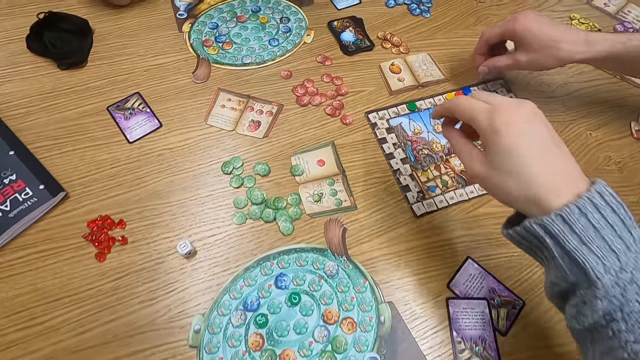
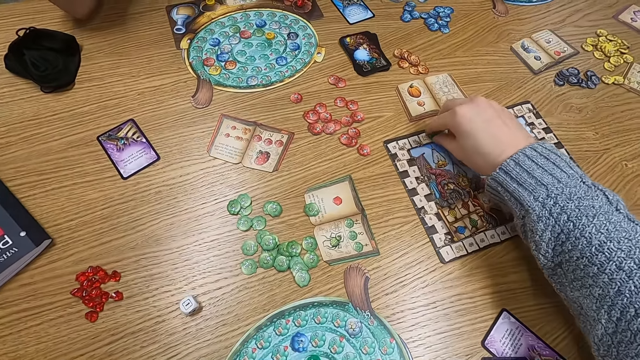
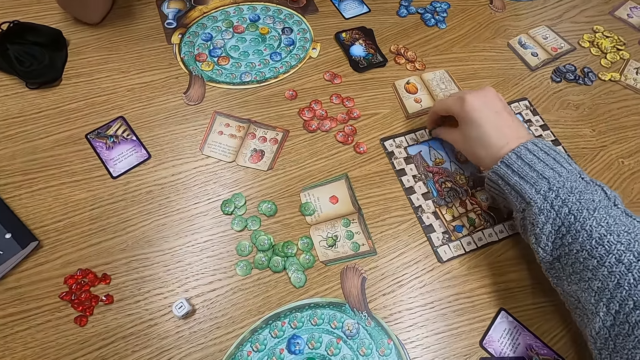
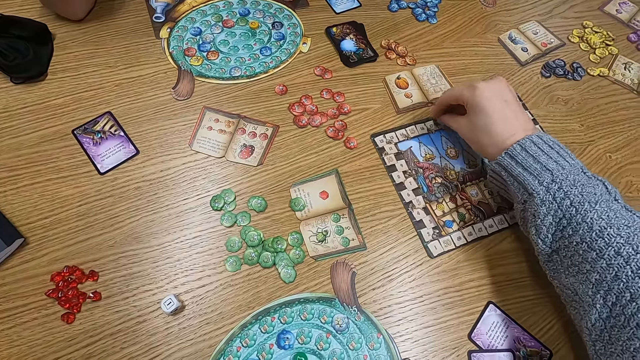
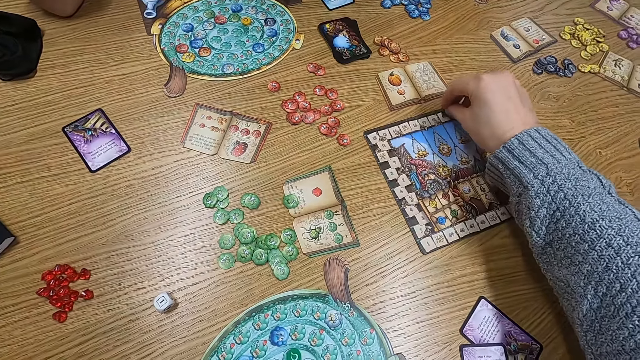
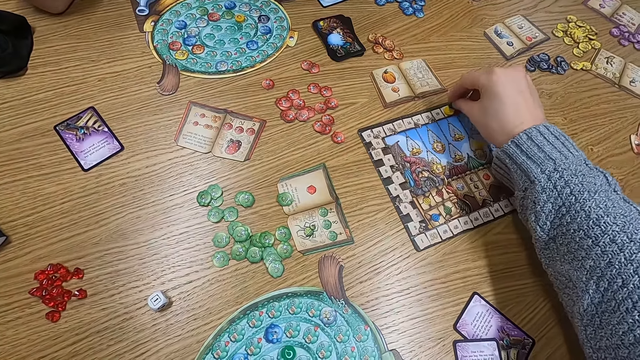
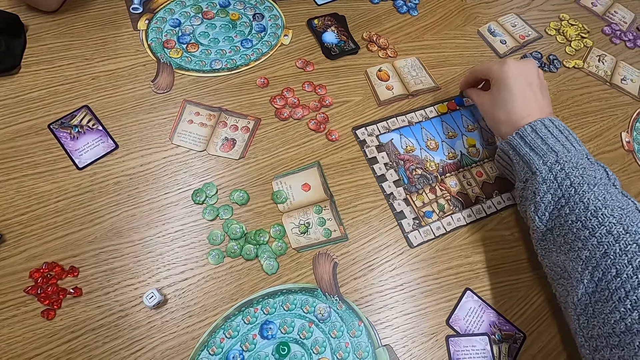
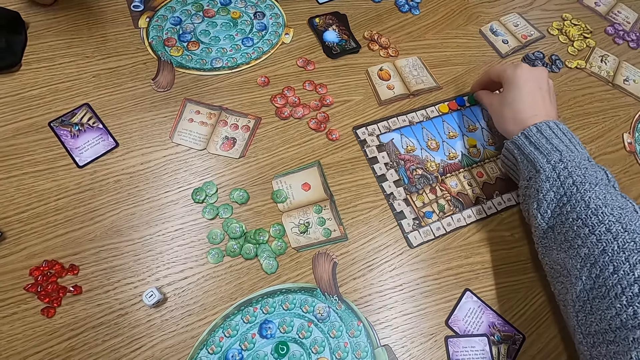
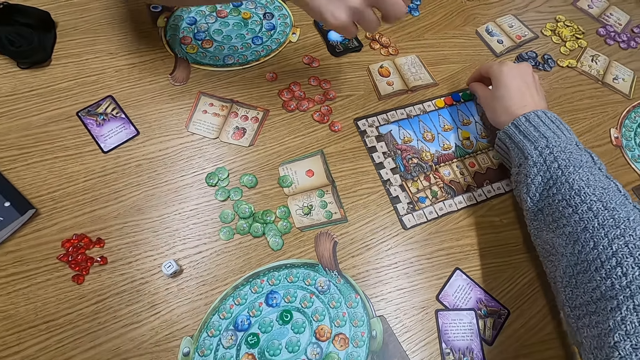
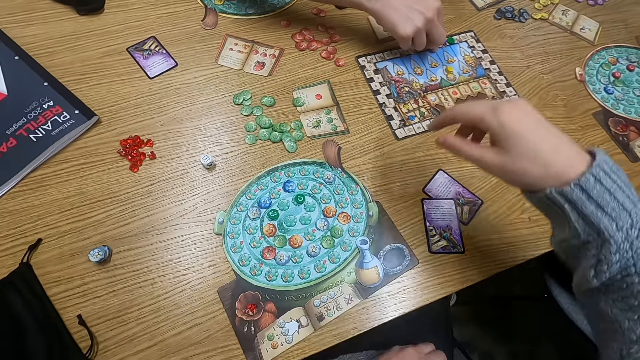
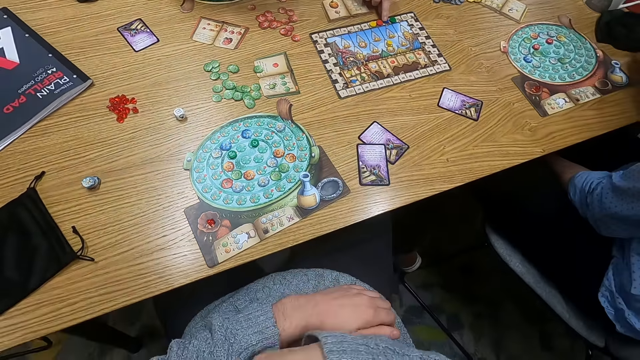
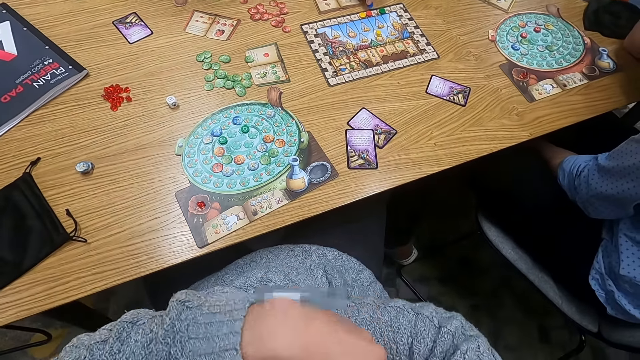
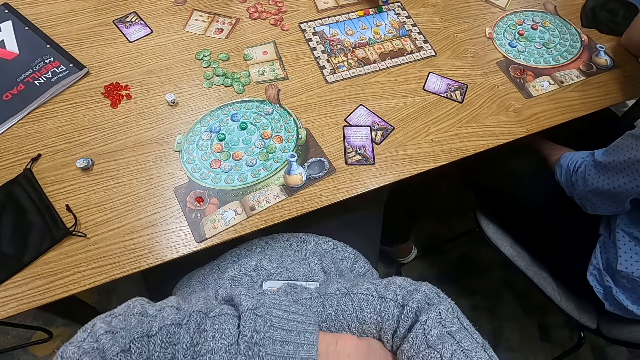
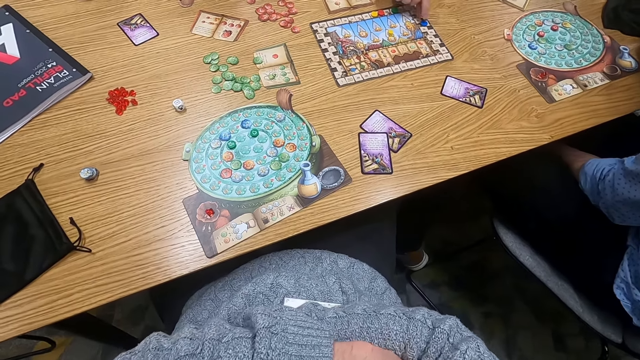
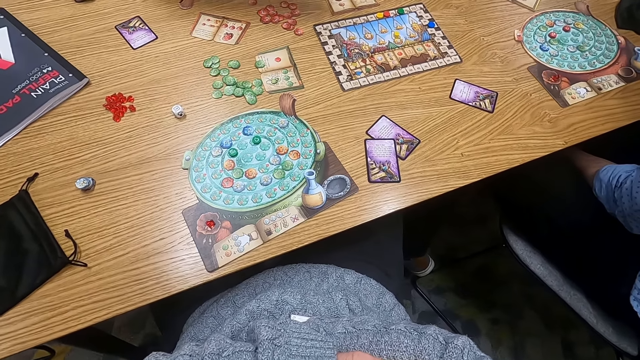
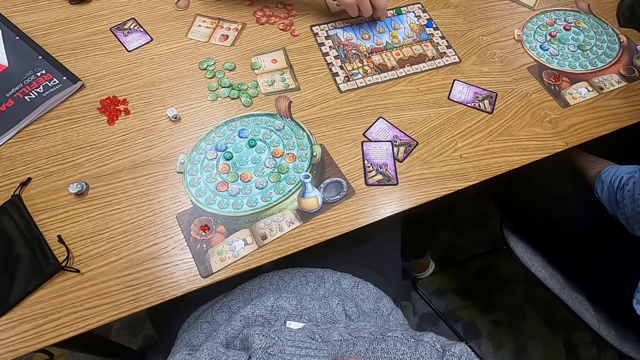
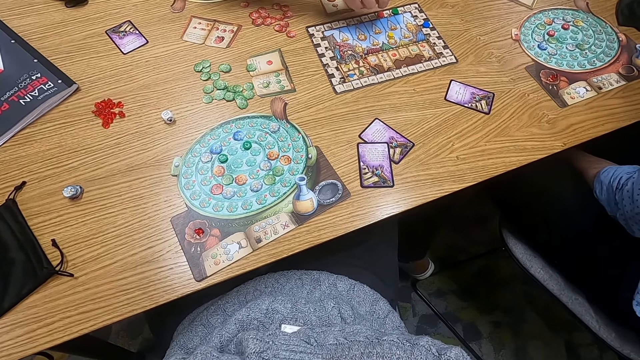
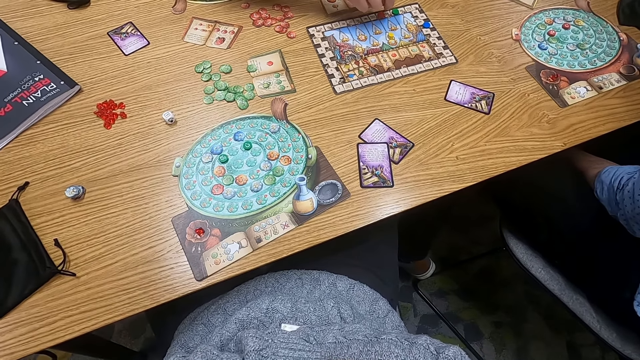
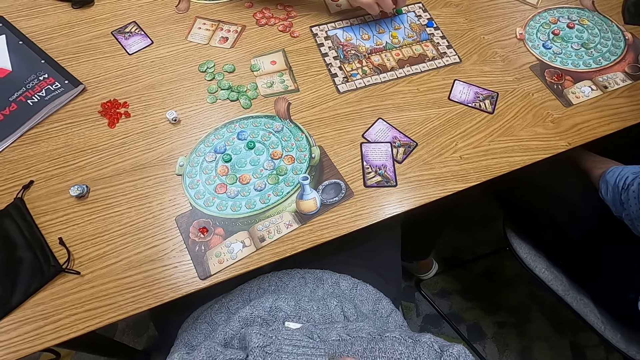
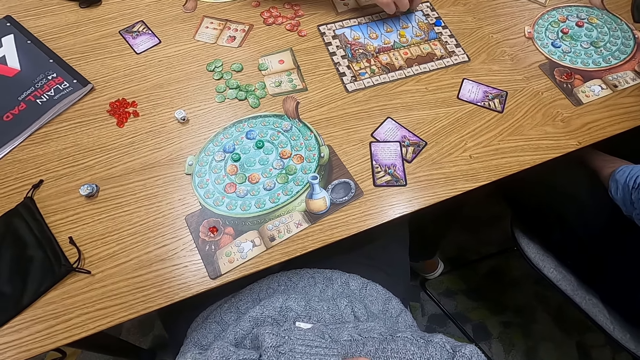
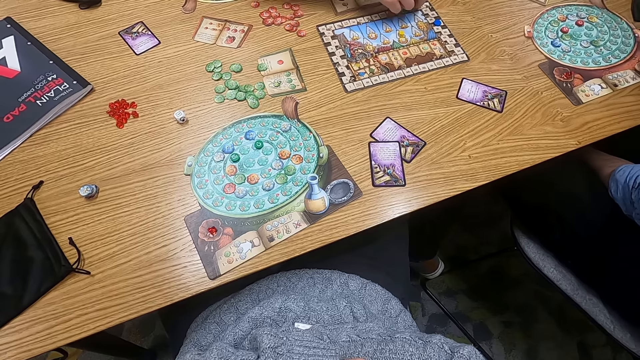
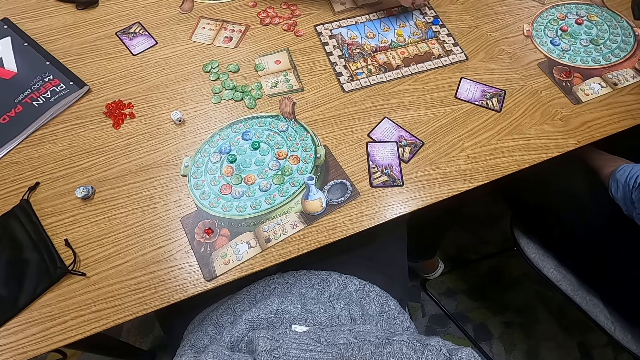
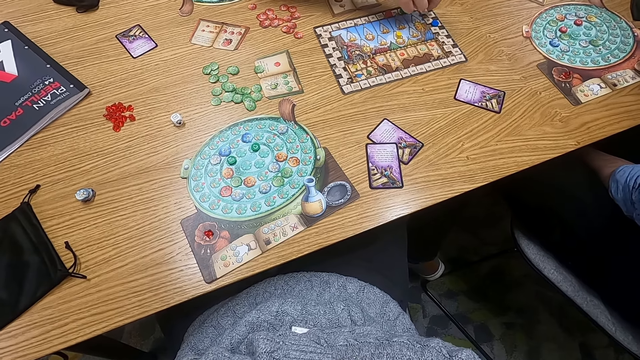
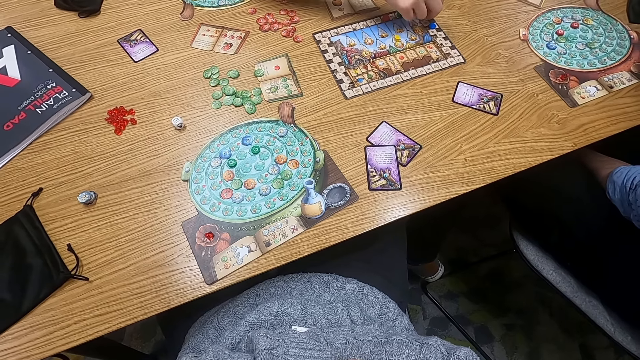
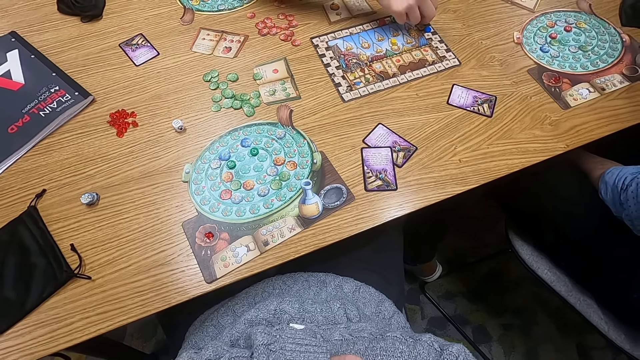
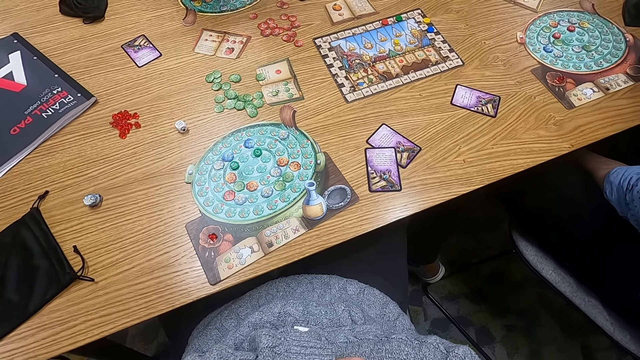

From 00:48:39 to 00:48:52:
The camera wearer plays dice. A man plays a game. The camera wearer folds her hands. A woman plays dice.

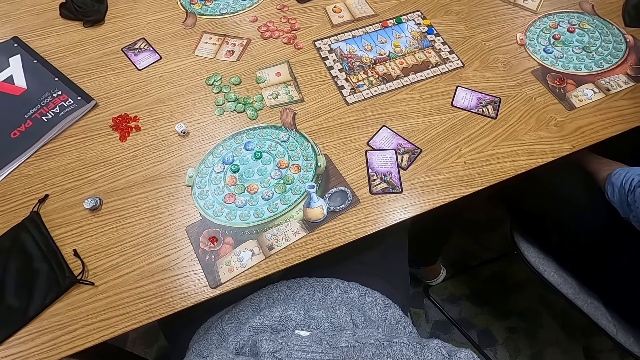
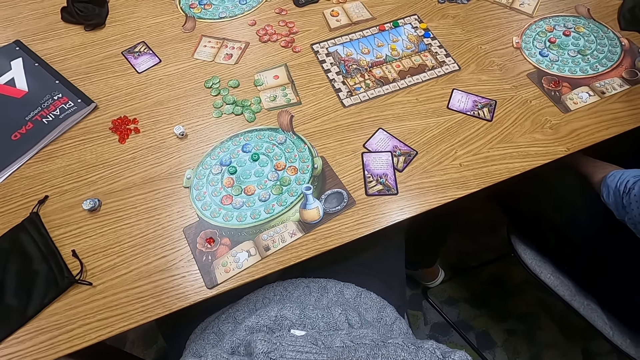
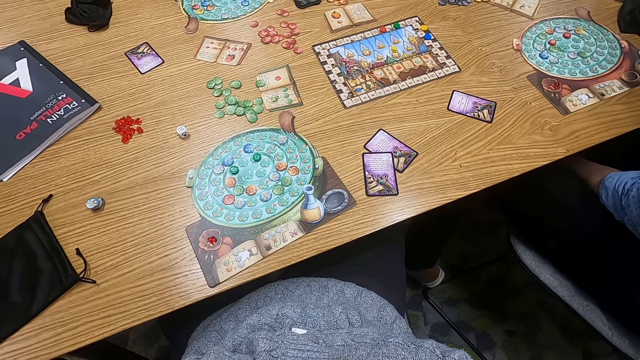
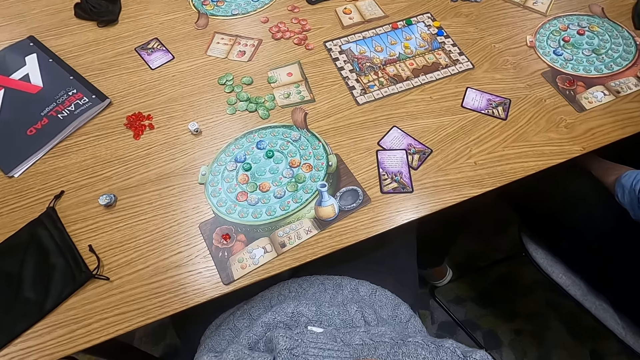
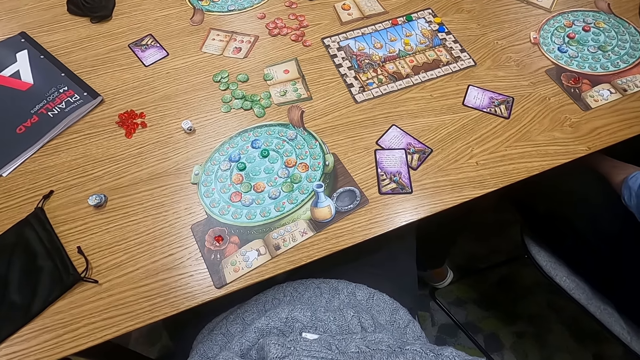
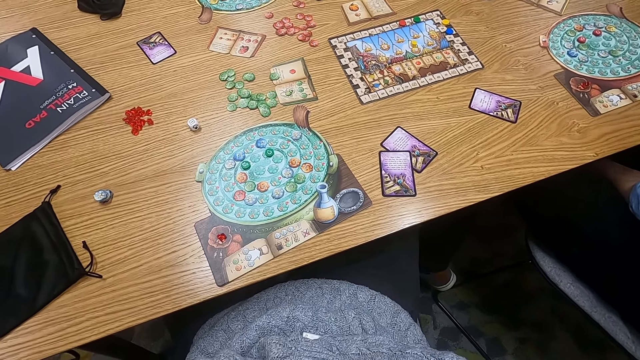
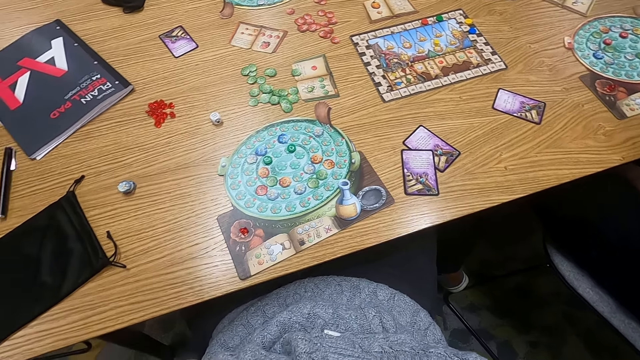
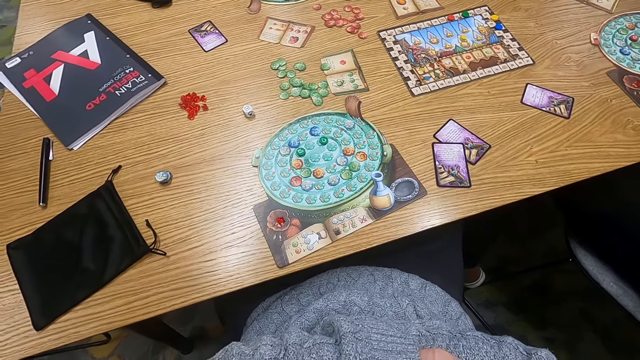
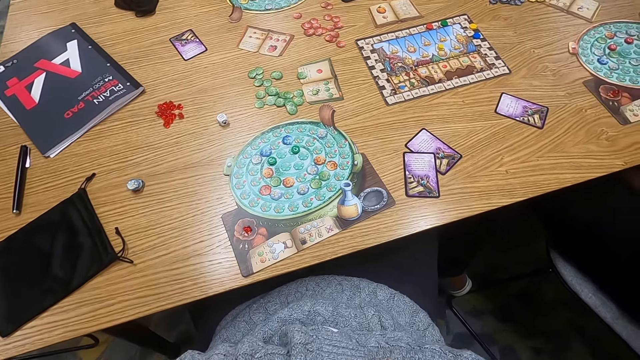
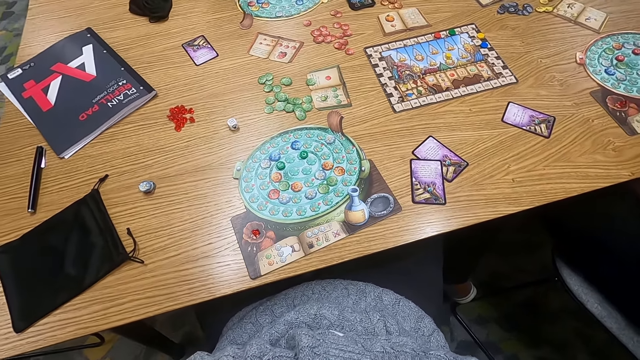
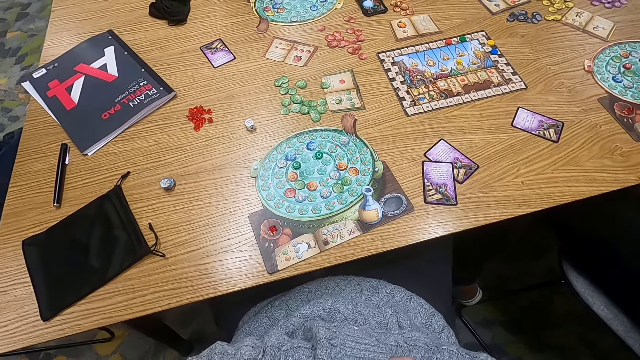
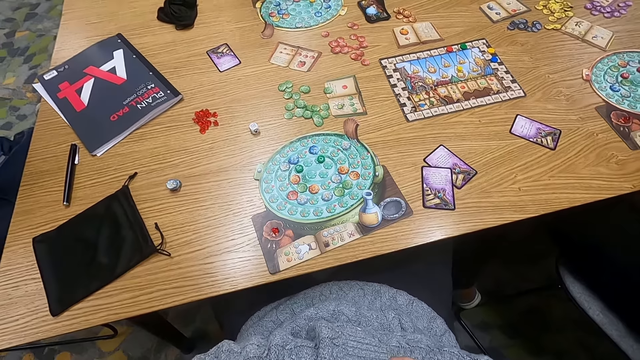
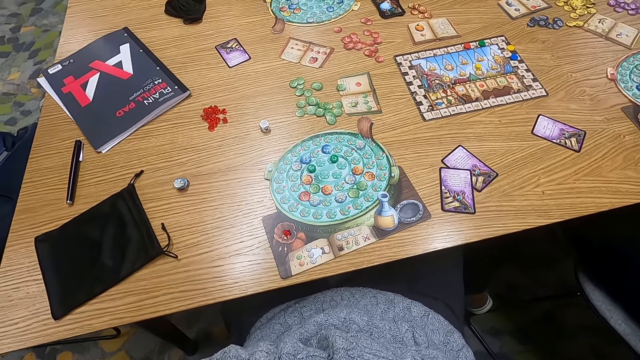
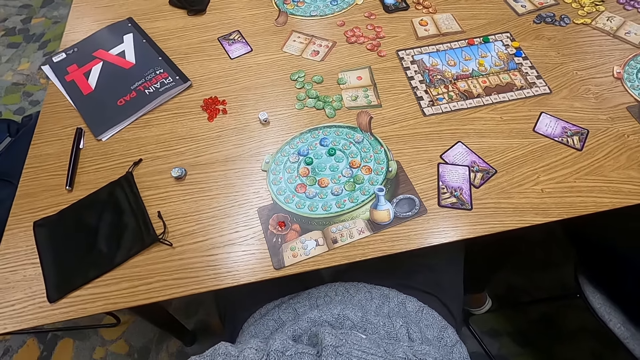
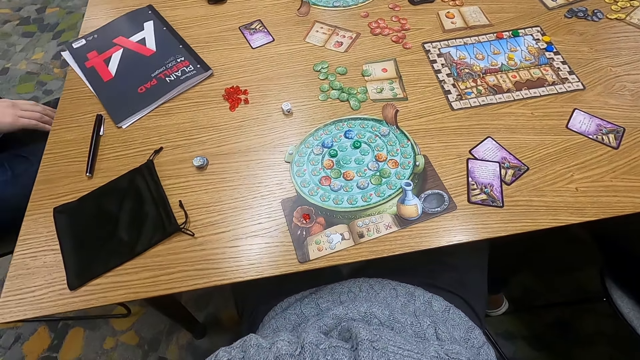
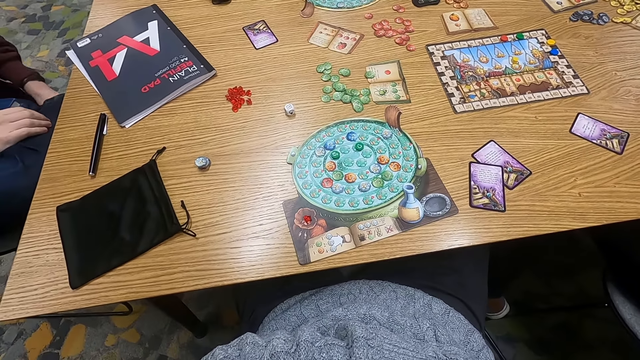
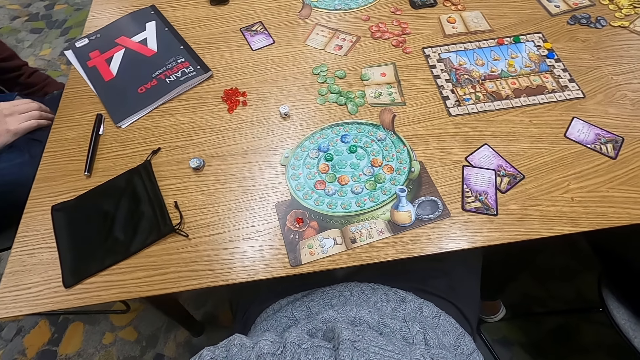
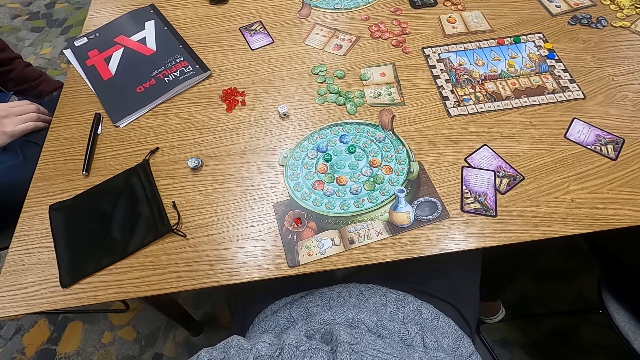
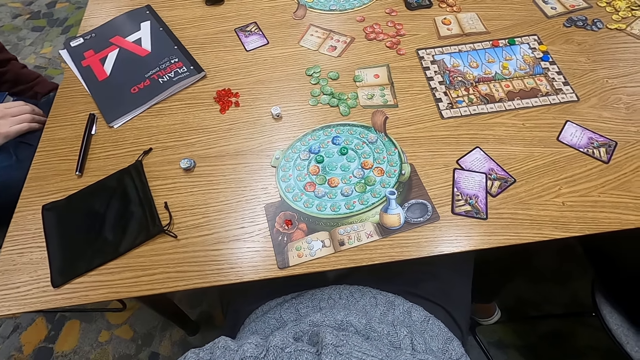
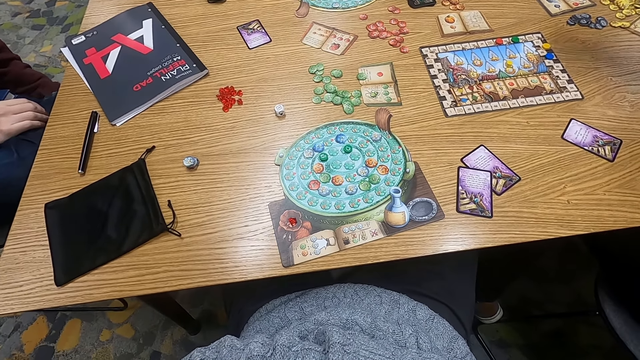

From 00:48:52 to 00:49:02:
A man stretches his hands.
